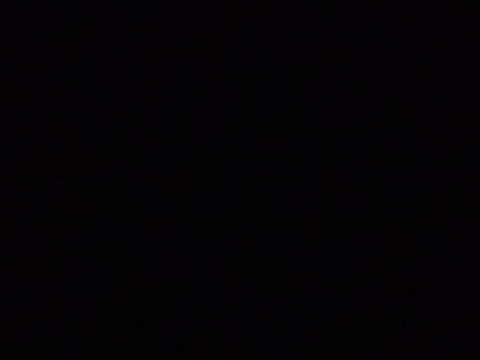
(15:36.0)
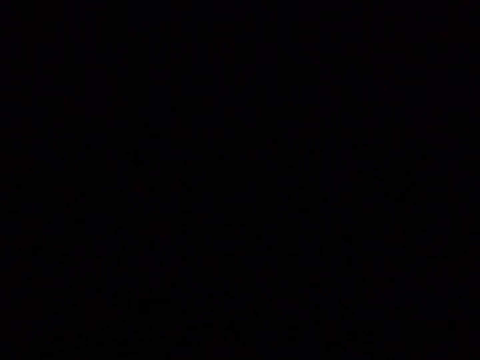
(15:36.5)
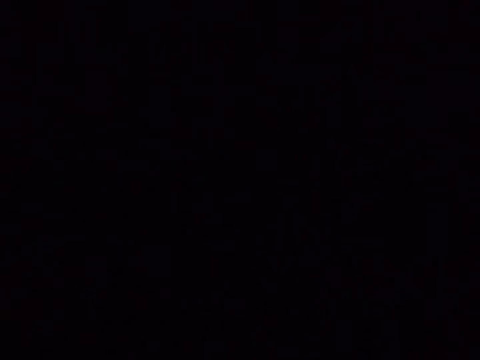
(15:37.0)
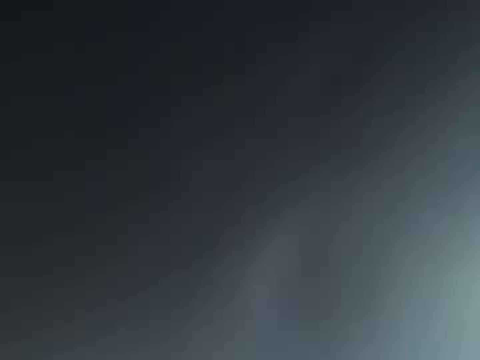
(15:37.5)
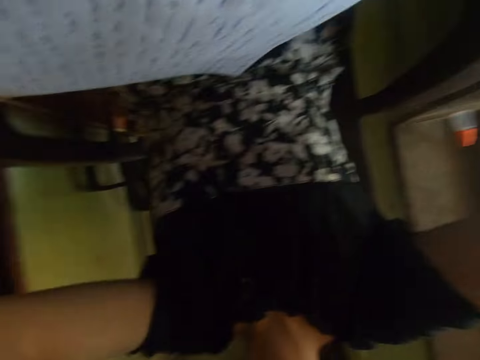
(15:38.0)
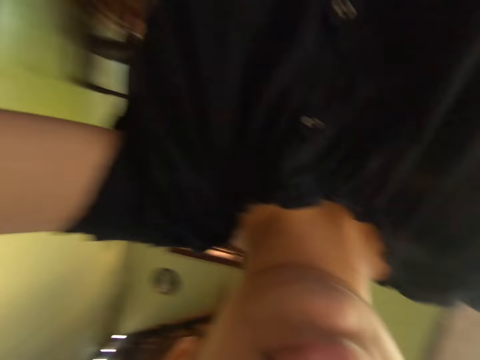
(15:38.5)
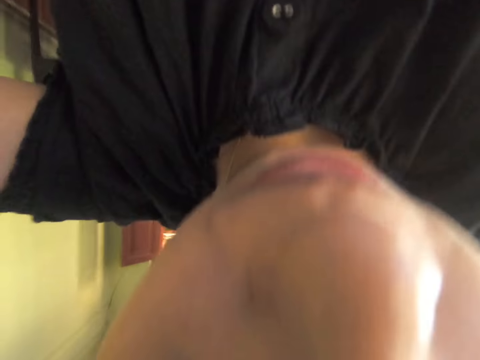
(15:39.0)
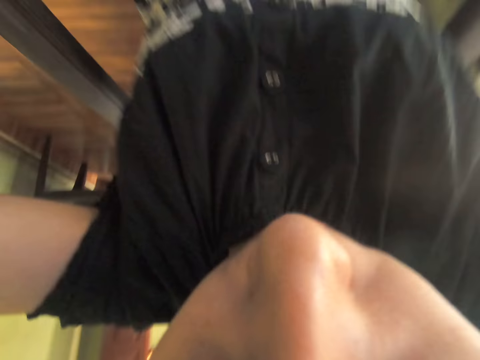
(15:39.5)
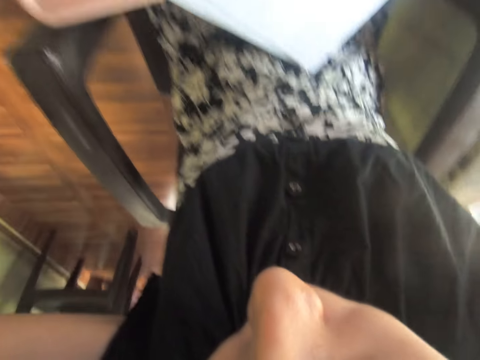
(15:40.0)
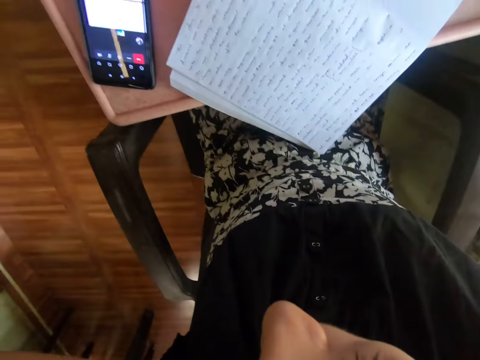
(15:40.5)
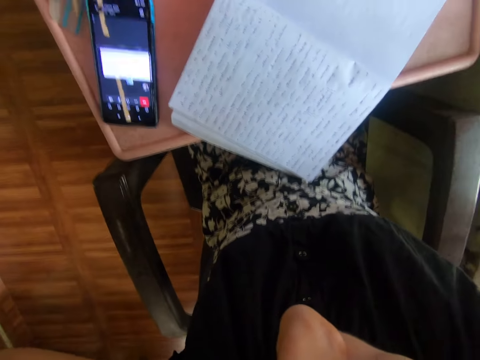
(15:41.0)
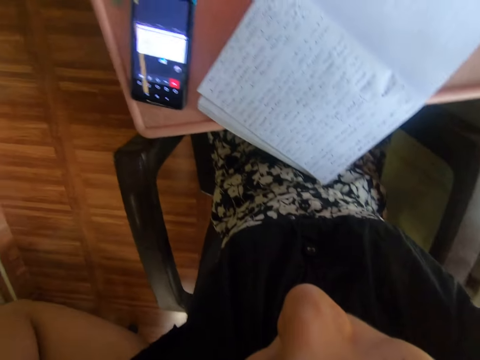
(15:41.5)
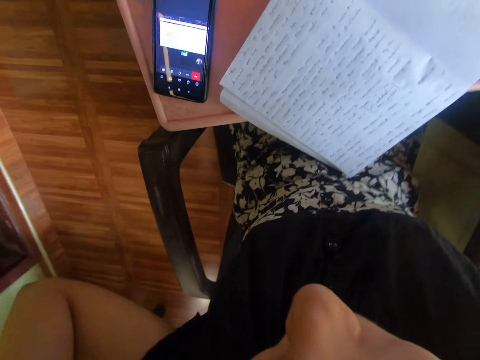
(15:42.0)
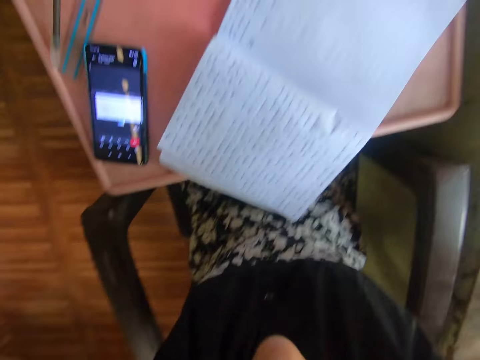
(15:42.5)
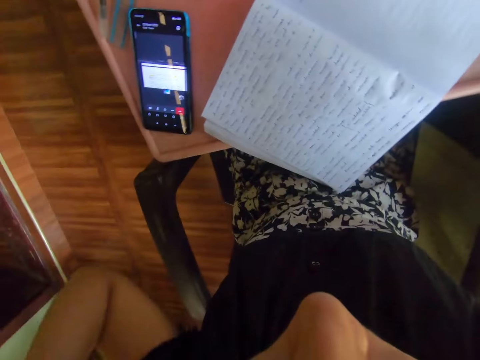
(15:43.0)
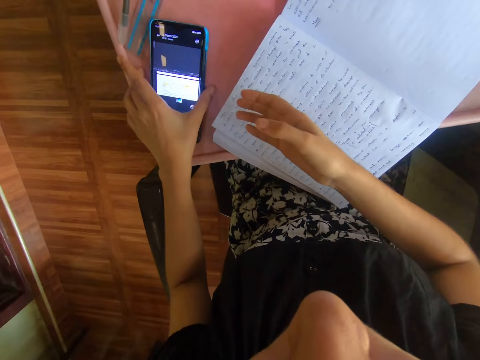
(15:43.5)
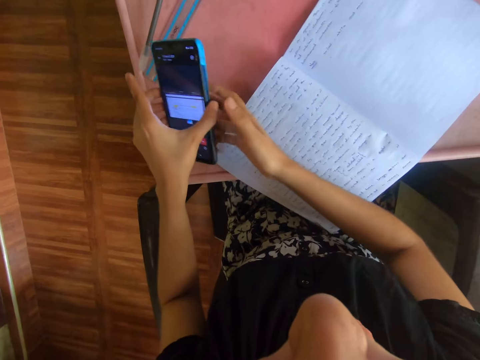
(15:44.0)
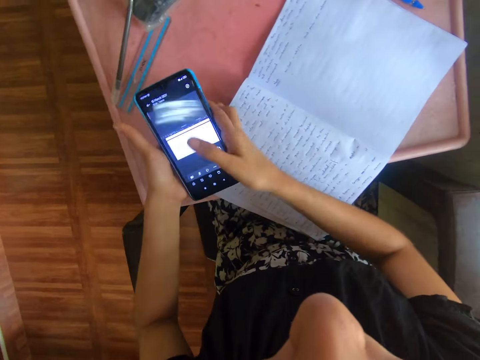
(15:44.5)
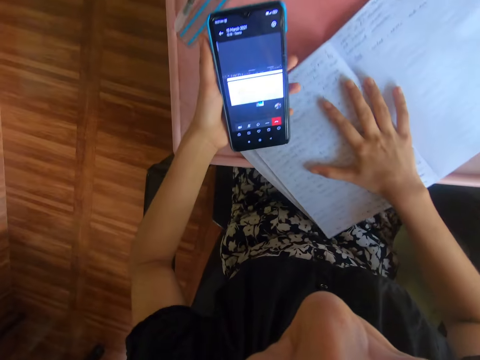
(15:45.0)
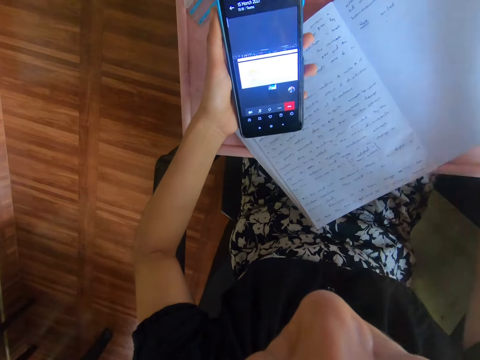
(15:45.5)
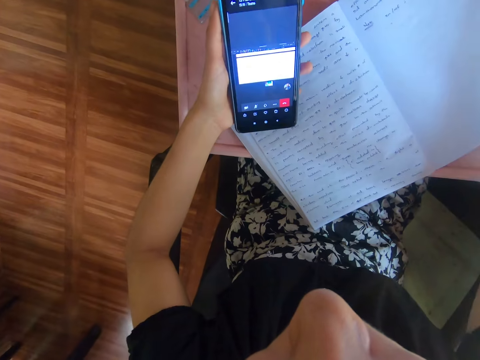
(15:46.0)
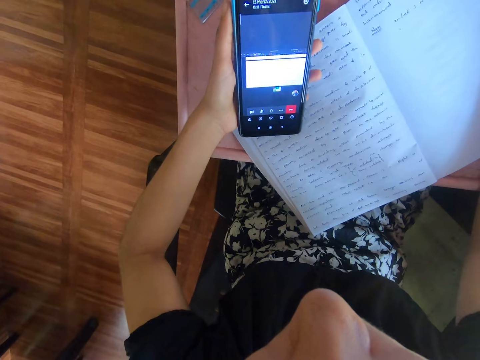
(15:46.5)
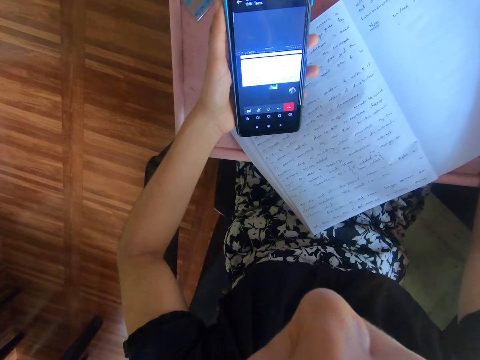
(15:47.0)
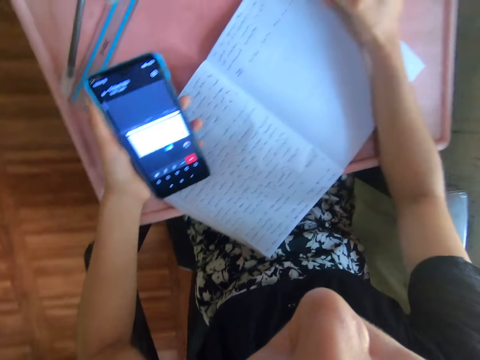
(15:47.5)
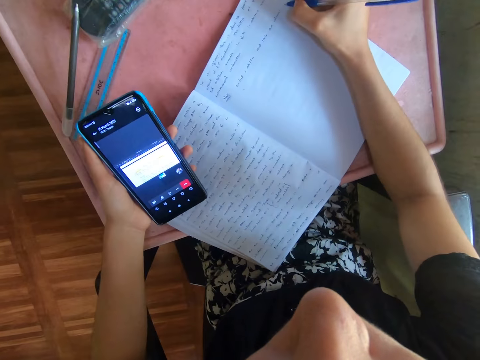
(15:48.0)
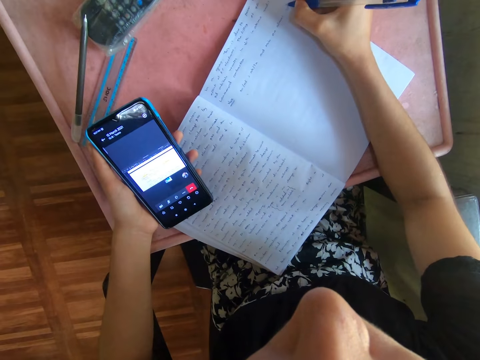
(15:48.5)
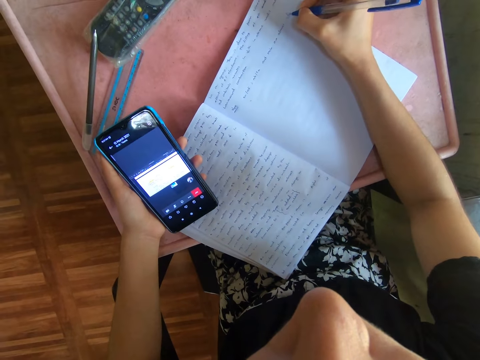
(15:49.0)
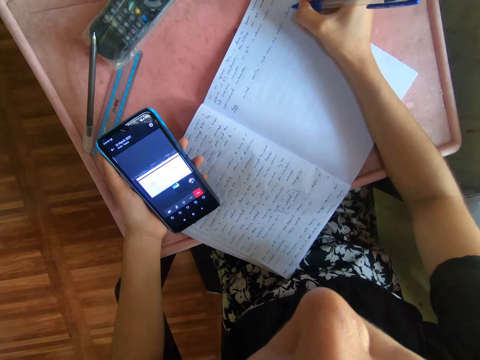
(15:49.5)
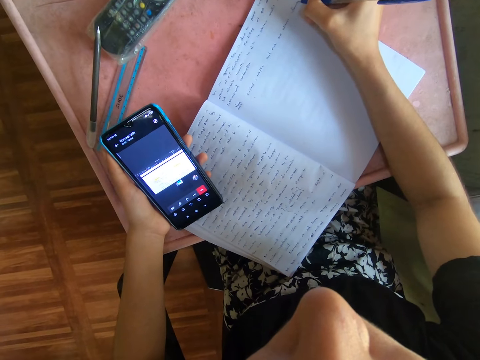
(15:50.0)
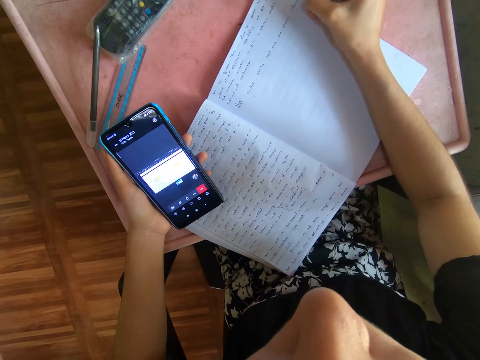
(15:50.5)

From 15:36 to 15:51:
The camera wearer wears the camera. They pick up the phone from the table. They move the book on the table. They look at the phone screen. They look around. They write in the book.

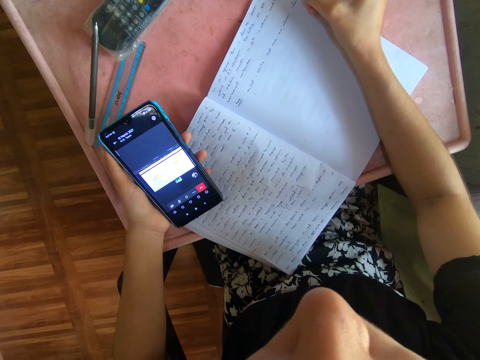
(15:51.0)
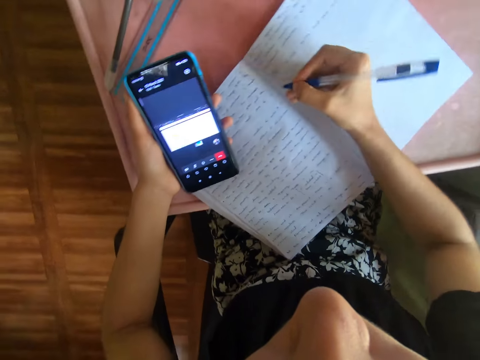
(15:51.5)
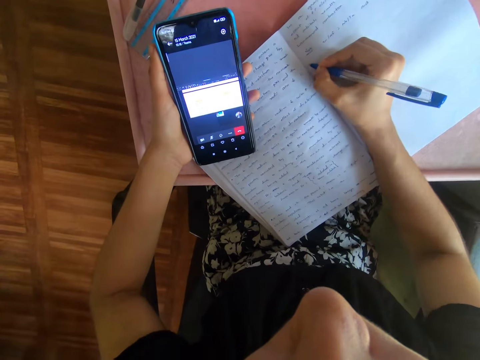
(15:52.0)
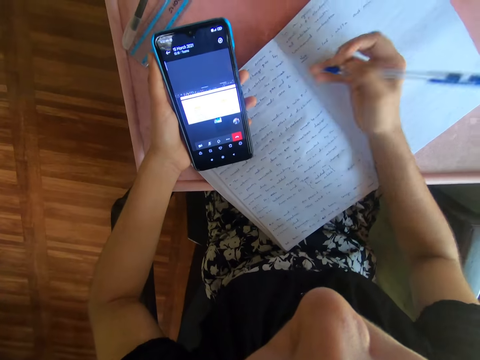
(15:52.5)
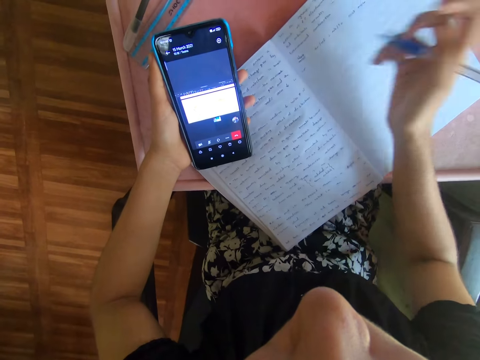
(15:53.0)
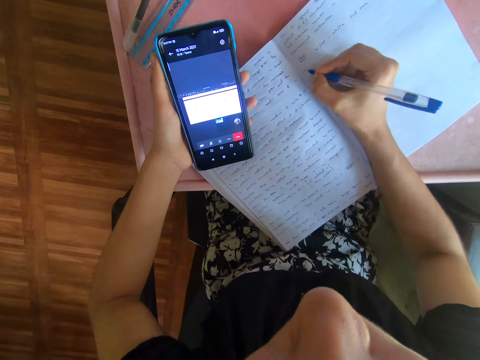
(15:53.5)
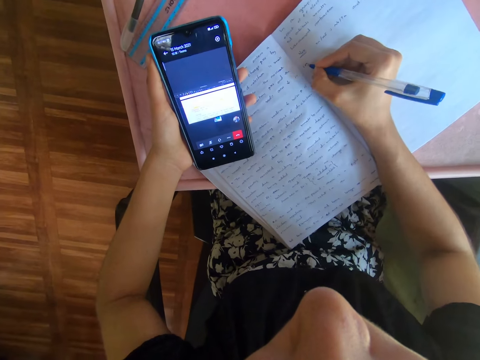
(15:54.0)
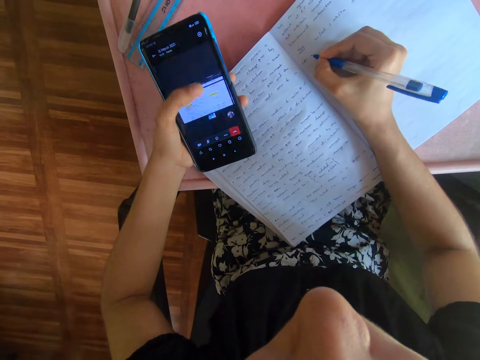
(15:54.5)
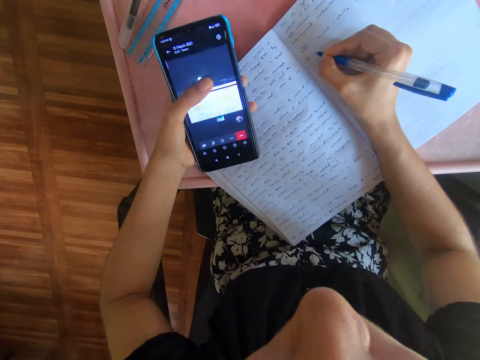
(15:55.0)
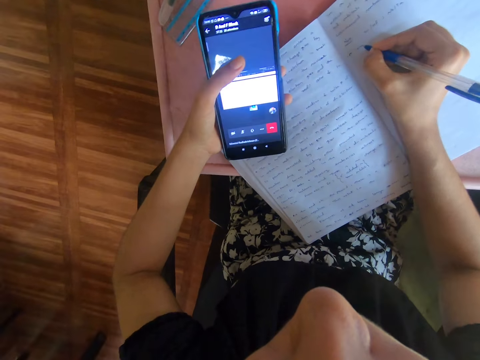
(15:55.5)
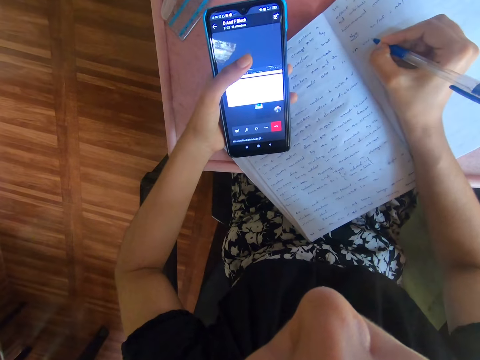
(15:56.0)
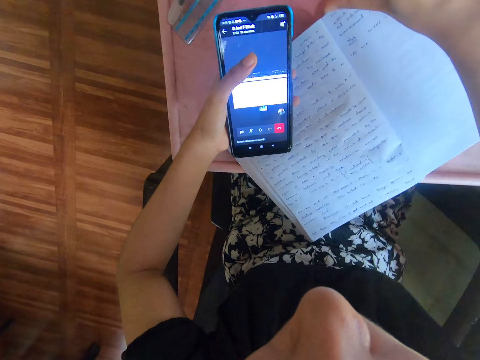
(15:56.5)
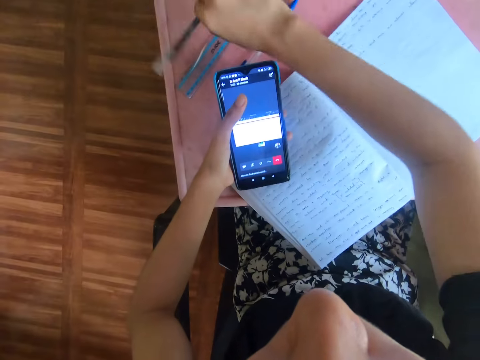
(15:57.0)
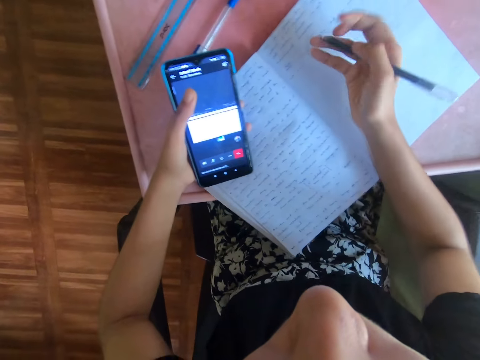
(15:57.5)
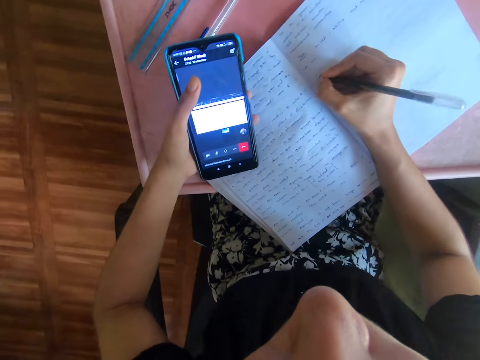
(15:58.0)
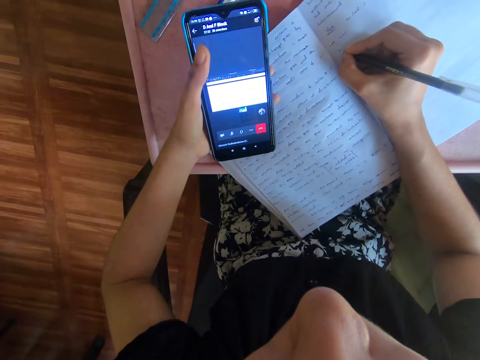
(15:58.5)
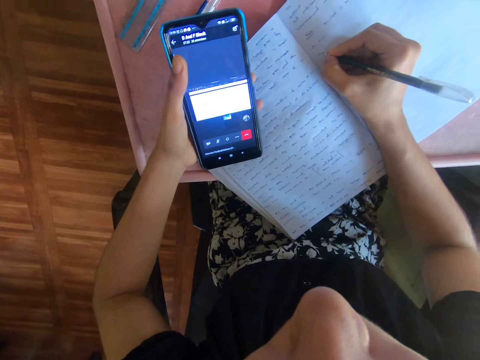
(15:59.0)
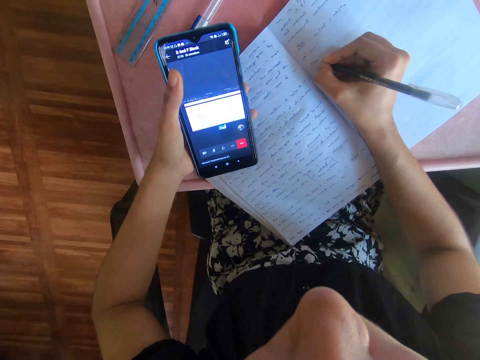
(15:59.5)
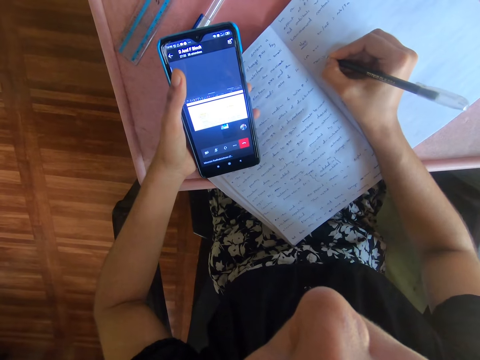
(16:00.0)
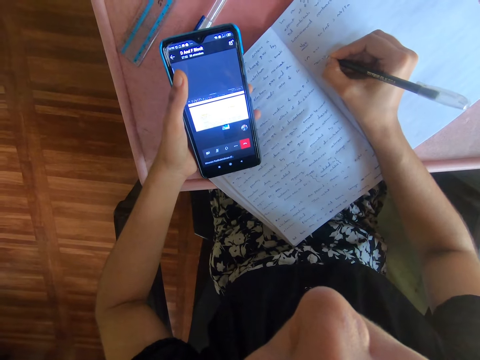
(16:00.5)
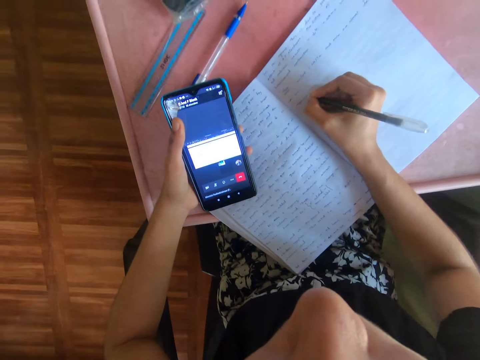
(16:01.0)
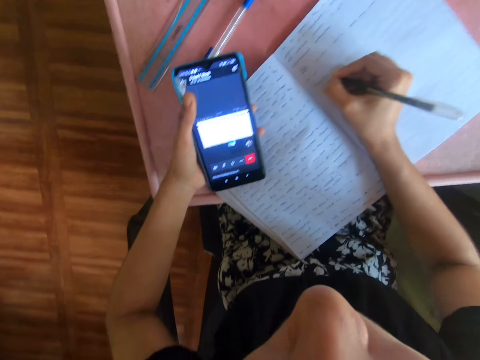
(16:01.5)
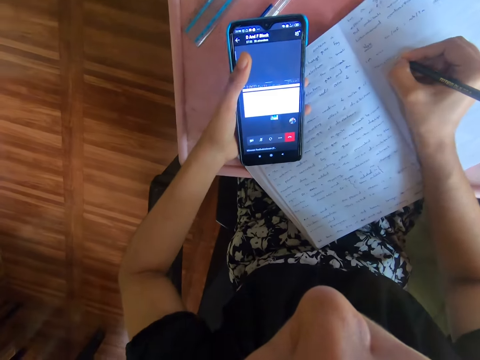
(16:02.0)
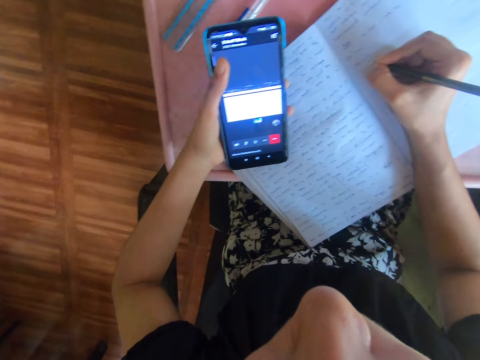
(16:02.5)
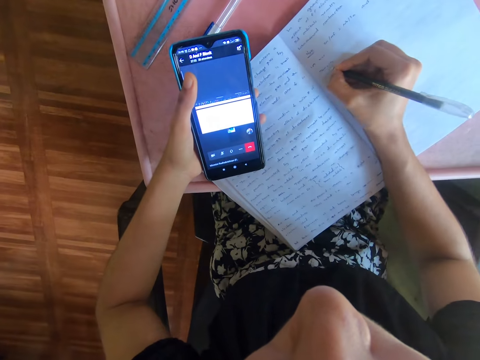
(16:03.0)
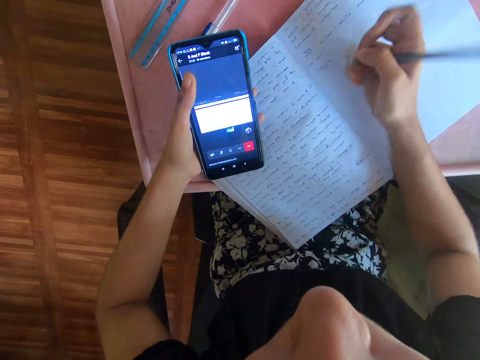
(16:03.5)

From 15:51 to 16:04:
The camera wearer writes in the book. They look at the phone screen. They wipe the book with the hand. They write in the book. They look at the phone screen. They write in the book. They look at the phone screen. They touch the phone screen. They put the pen on the table. They pick up the pen from the table. They write in the book. They look at the phone screen.
